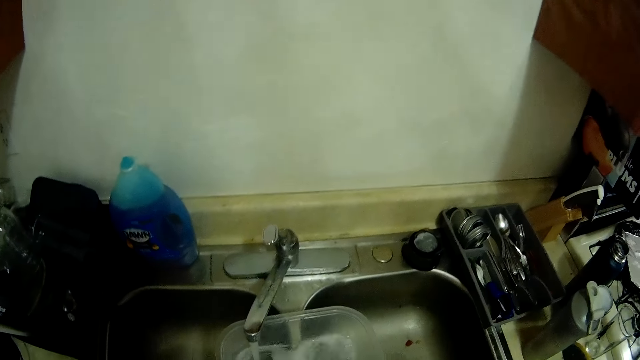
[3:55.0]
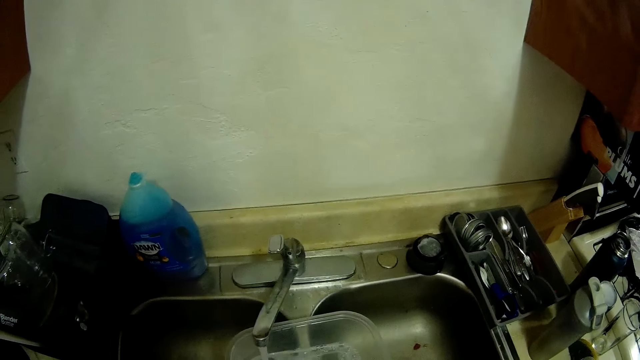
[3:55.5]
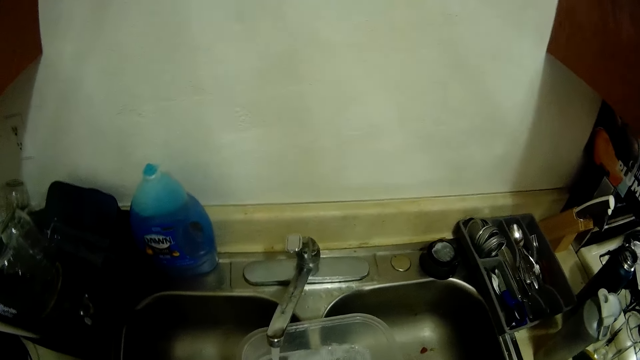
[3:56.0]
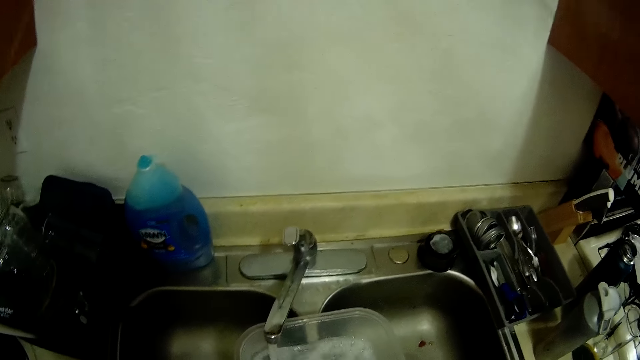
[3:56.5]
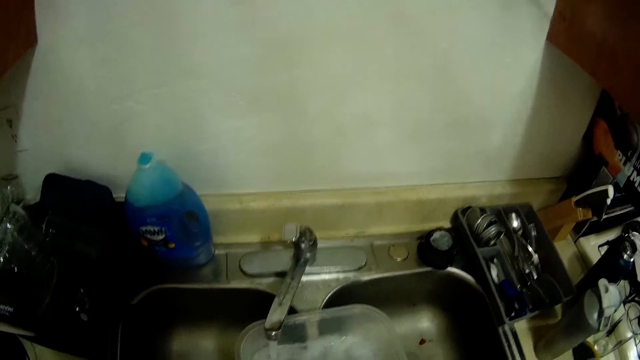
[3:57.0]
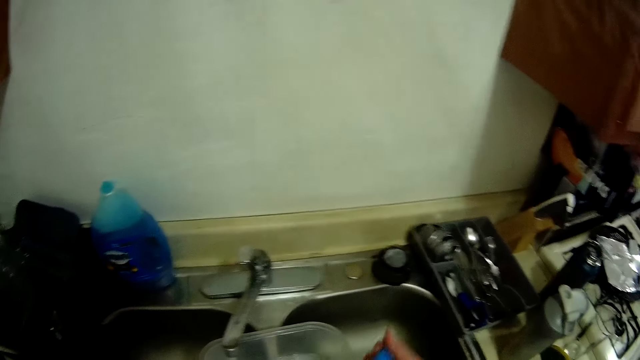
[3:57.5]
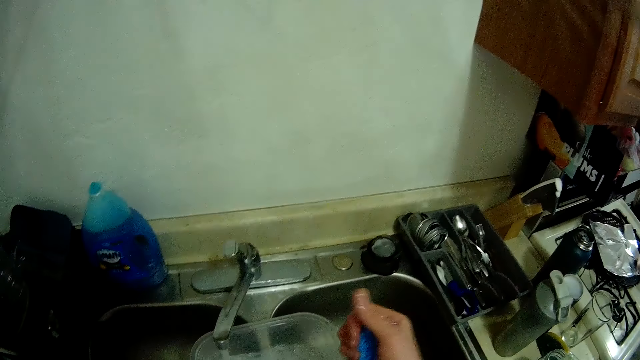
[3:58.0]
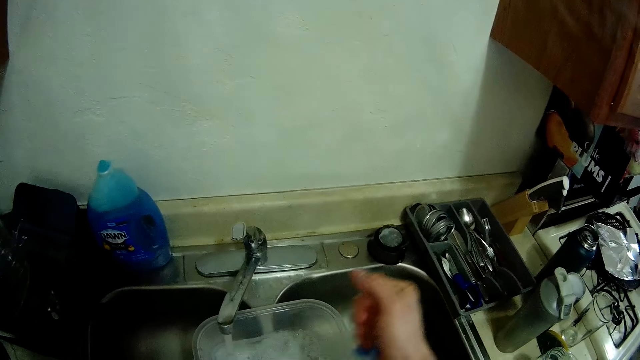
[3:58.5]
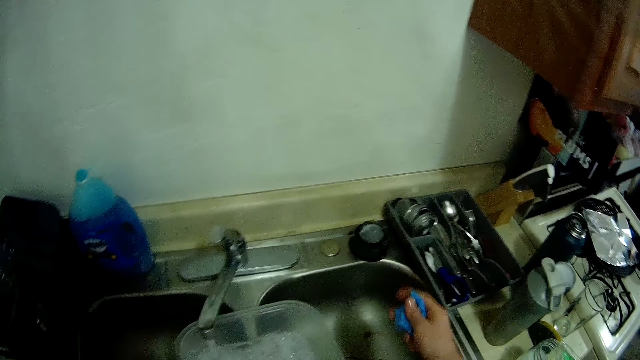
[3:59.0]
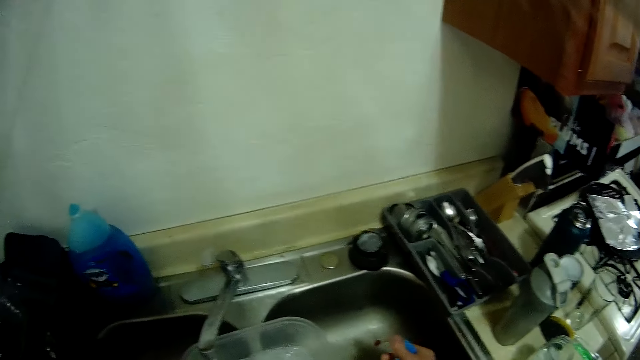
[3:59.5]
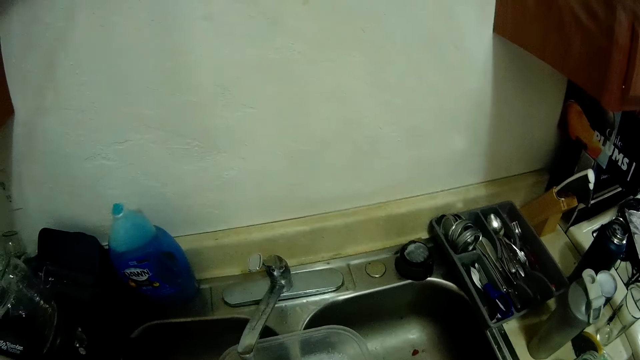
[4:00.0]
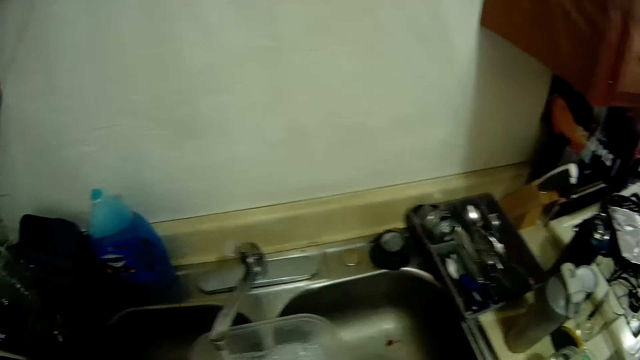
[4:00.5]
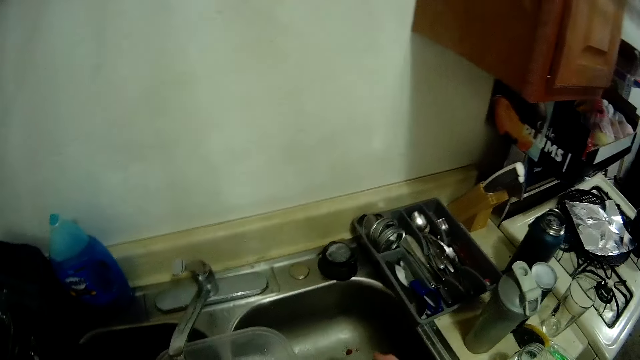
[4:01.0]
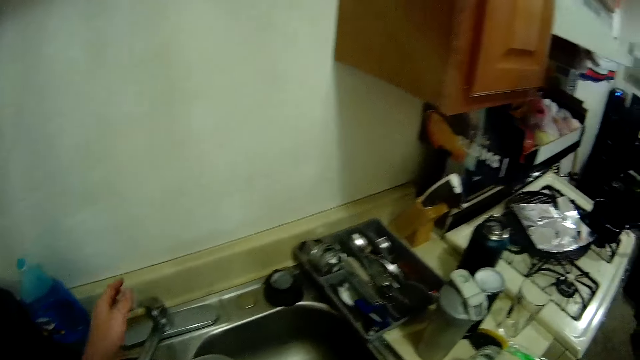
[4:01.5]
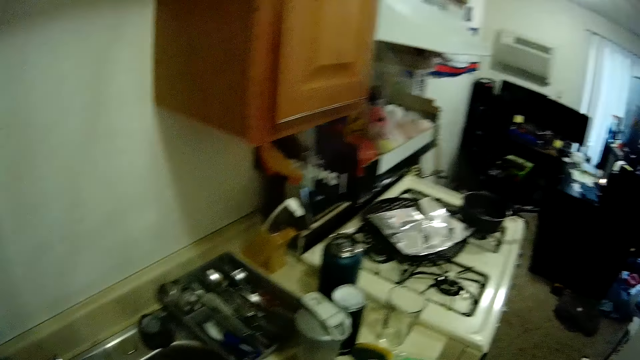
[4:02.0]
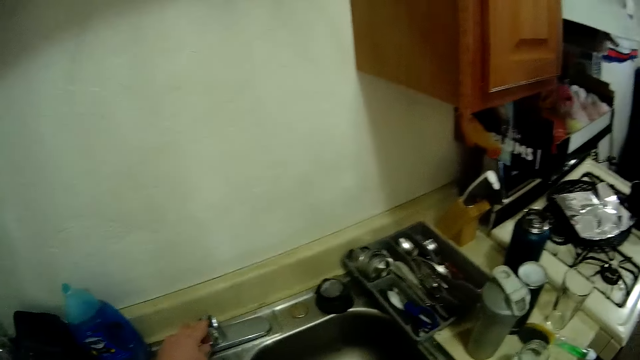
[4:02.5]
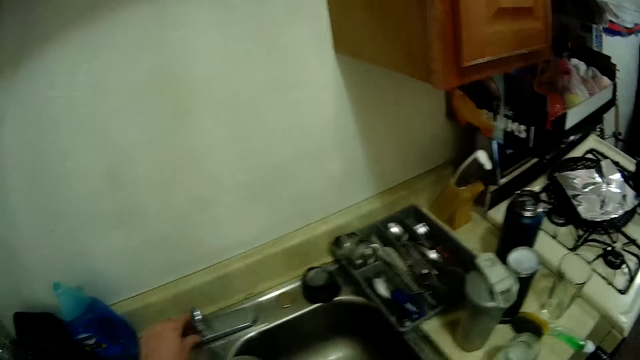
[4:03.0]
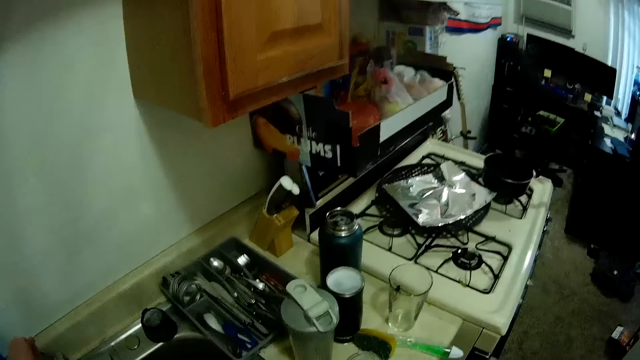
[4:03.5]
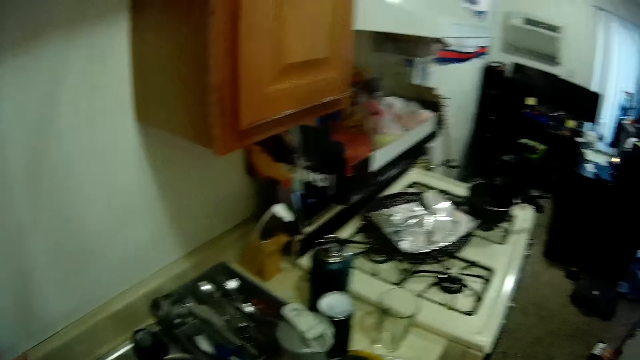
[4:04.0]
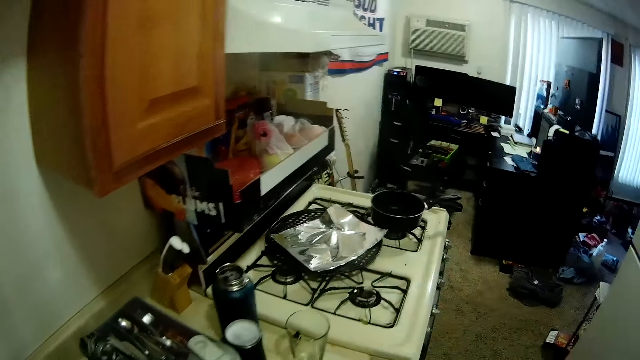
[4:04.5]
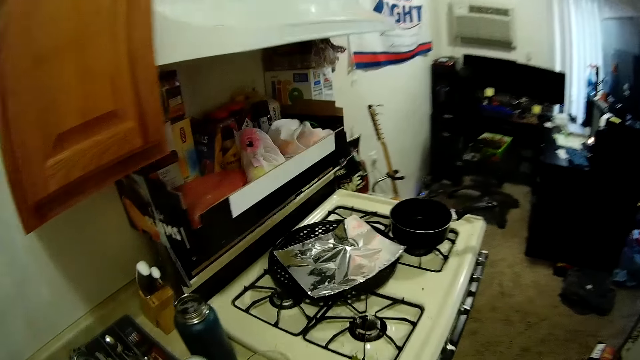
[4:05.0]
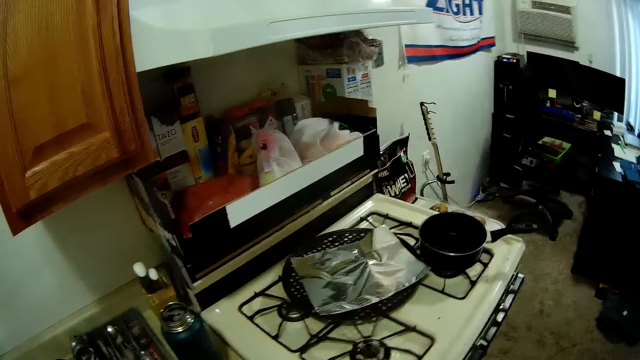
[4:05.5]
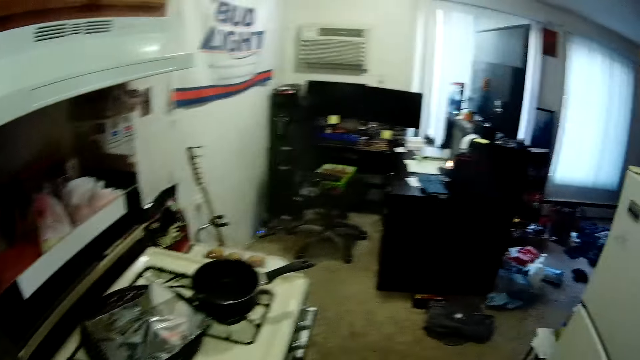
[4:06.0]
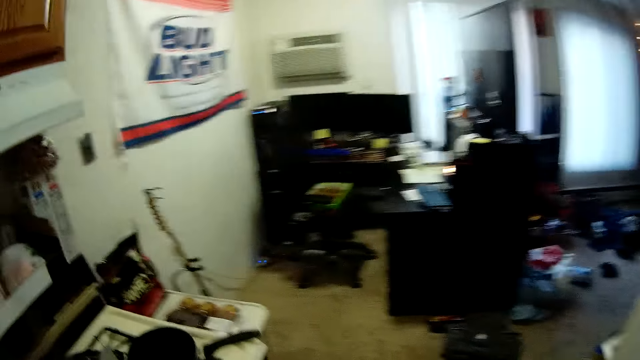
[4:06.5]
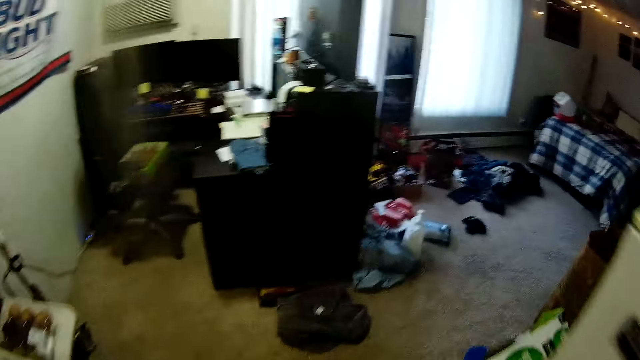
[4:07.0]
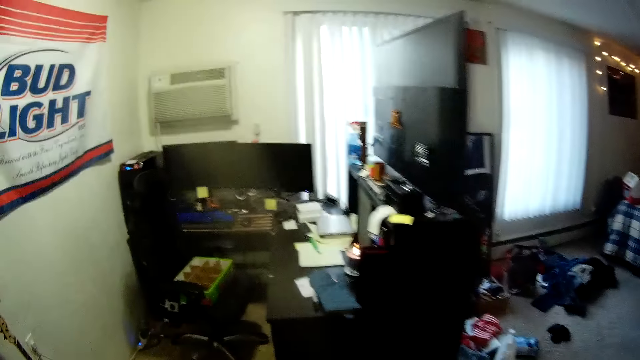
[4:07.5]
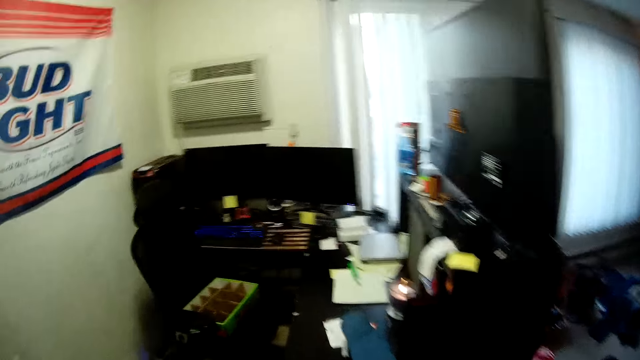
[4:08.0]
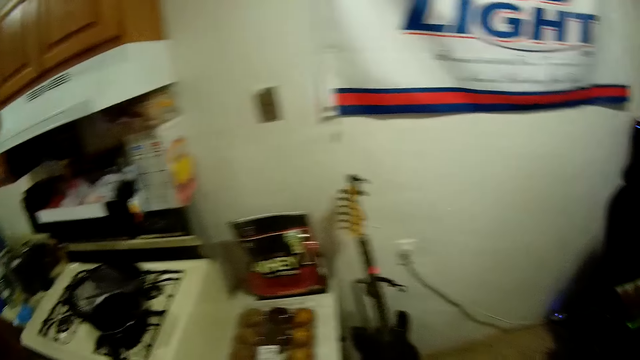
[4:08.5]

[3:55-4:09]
The camera wearer washes the inside of the container with a sponge. They fetch water into the container. They squeeze the towel. They drop the sponge inside the kitchen sink. They turn off the sink tap. They walk in the kitchen.

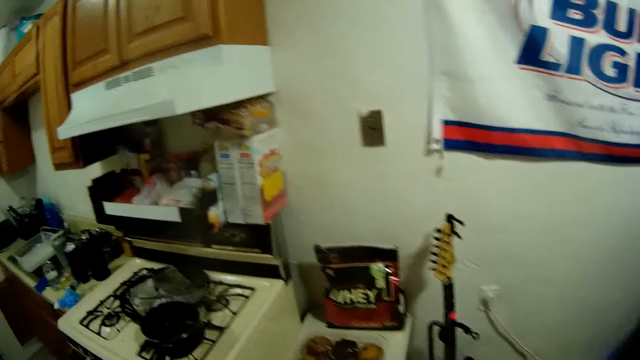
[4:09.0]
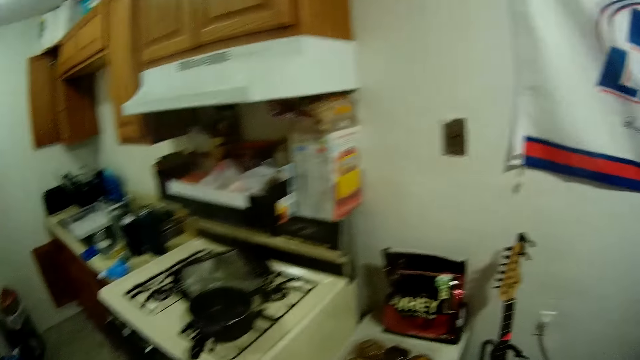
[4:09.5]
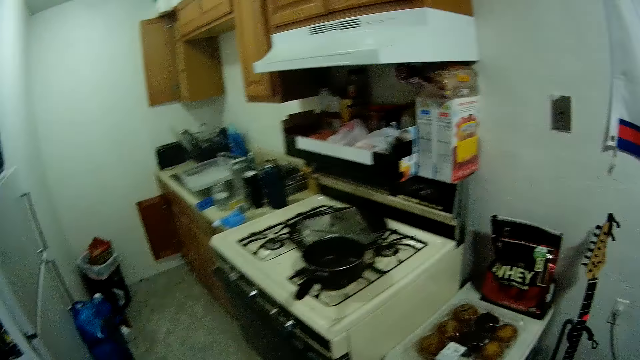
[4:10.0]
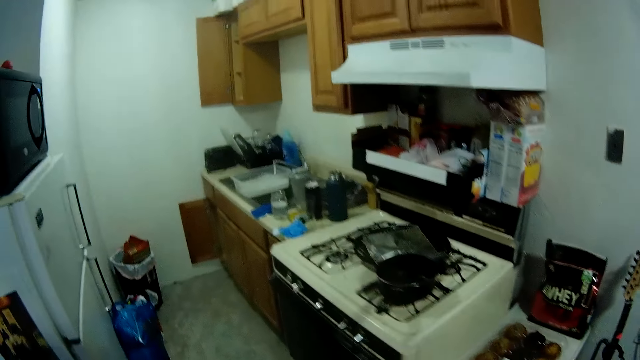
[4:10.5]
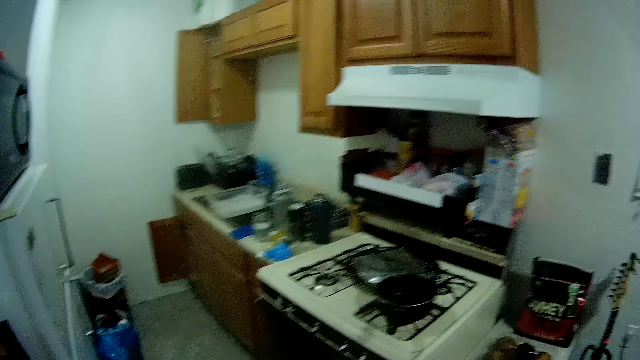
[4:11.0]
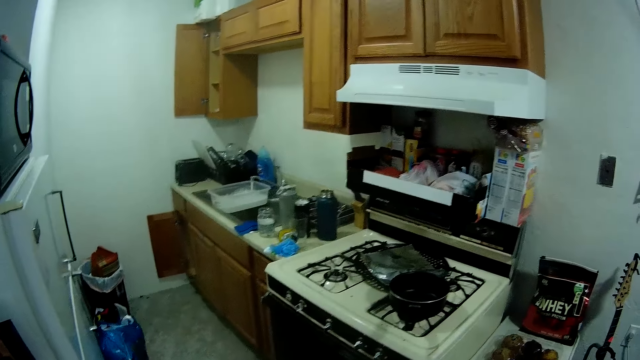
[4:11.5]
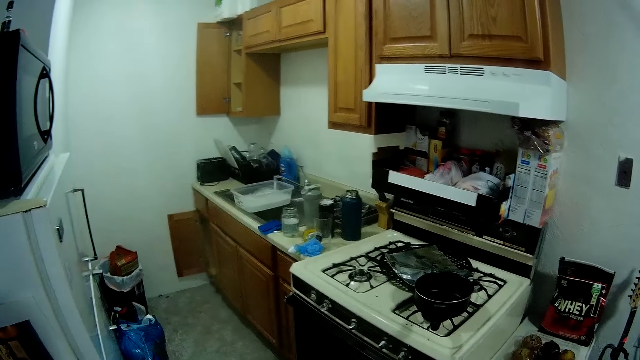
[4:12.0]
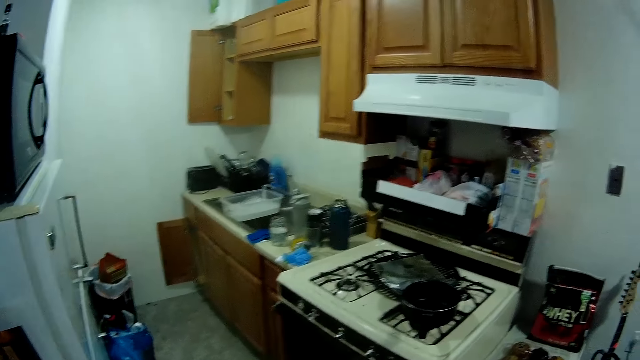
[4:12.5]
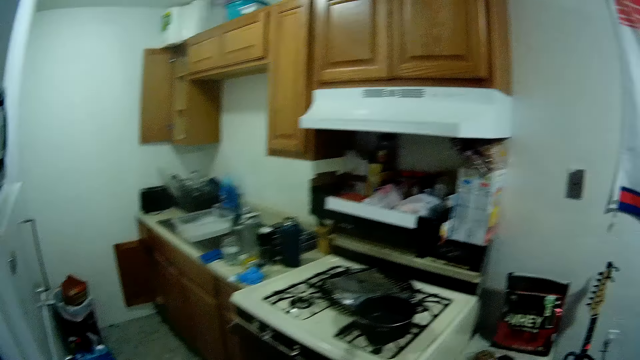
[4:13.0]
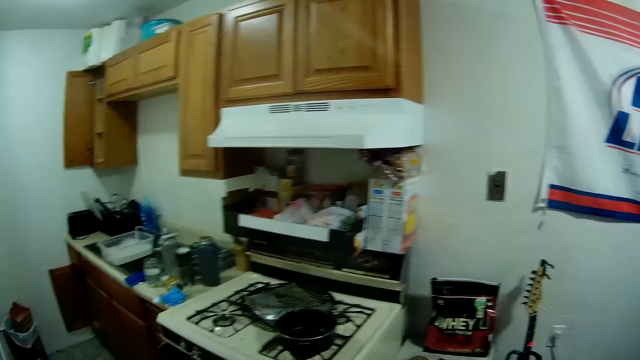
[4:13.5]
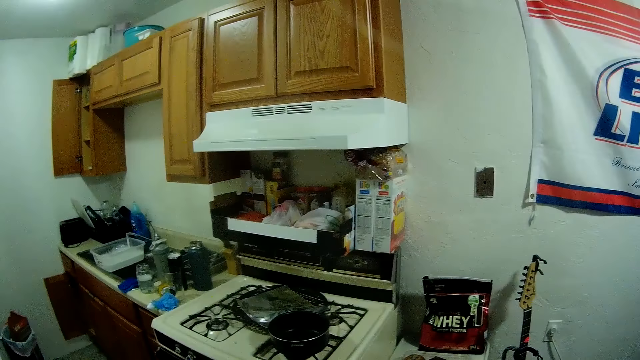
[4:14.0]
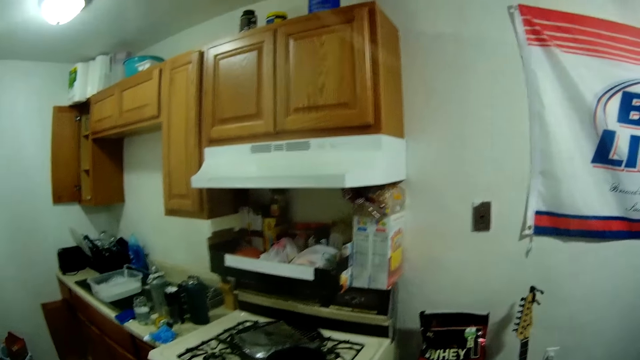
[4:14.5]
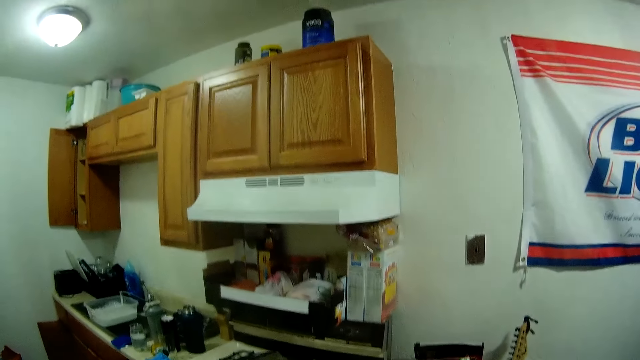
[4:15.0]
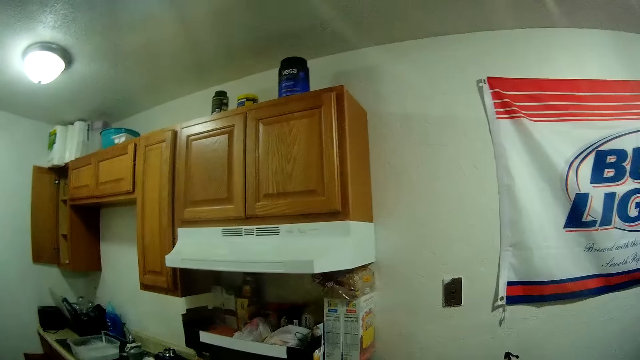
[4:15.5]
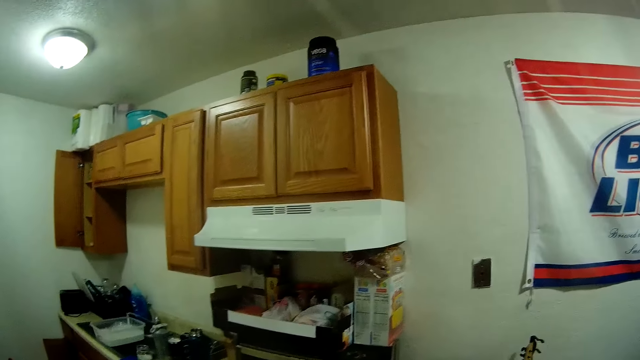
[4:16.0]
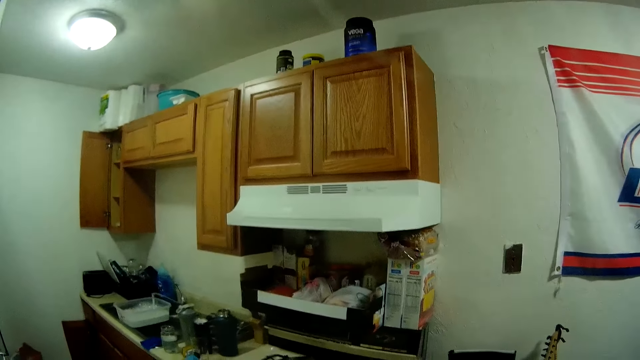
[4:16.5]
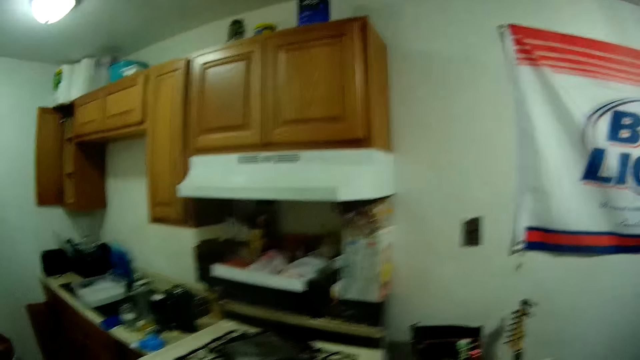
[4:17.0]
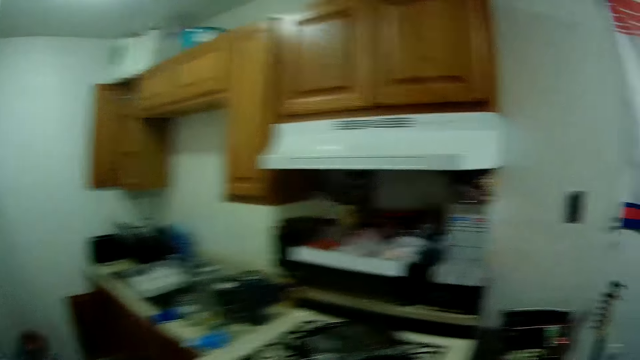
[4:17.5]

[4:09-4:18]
The camera wearer looks around the kitchen. They stand at a point.
